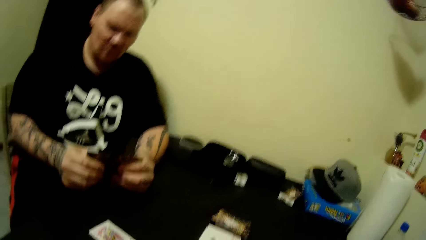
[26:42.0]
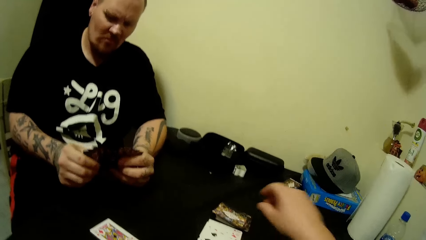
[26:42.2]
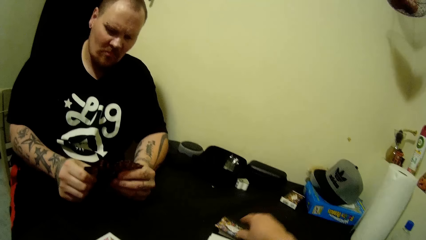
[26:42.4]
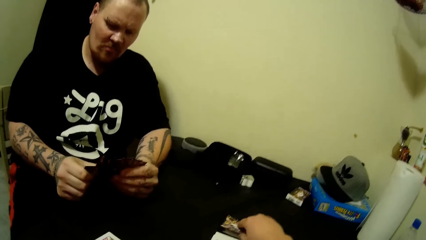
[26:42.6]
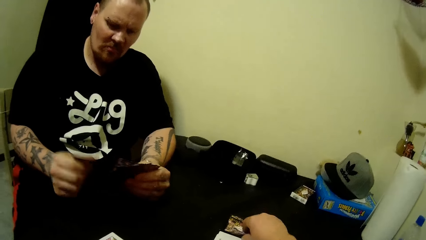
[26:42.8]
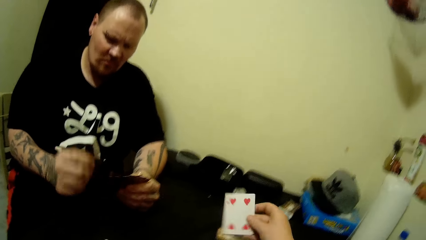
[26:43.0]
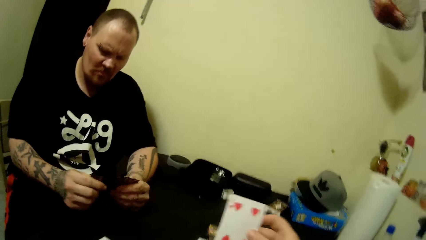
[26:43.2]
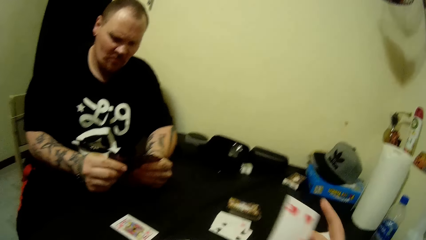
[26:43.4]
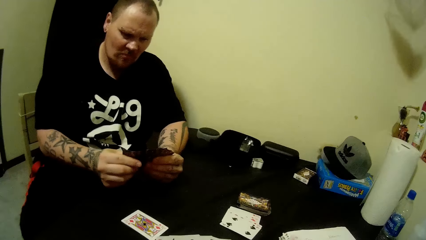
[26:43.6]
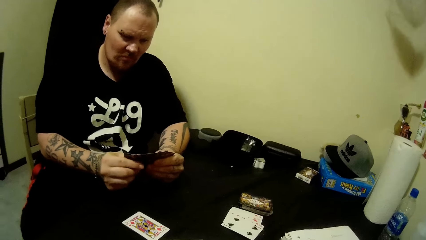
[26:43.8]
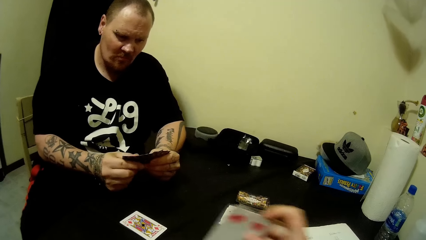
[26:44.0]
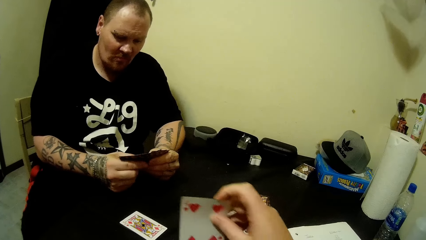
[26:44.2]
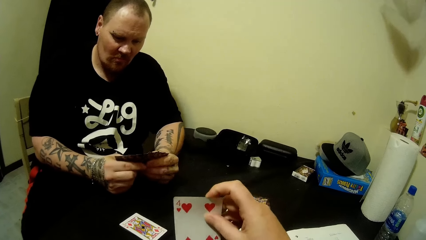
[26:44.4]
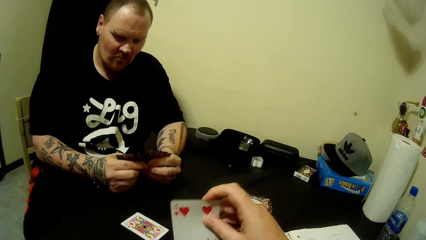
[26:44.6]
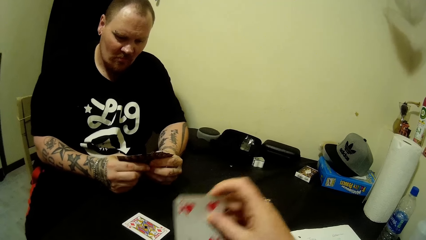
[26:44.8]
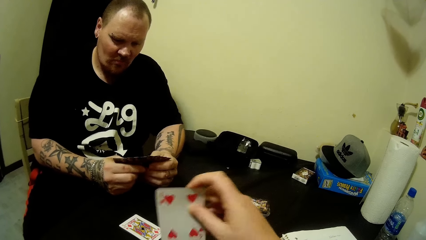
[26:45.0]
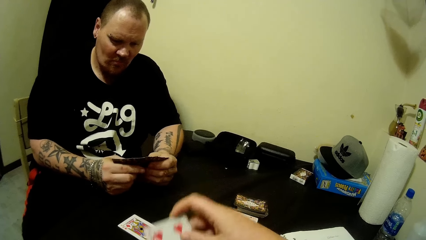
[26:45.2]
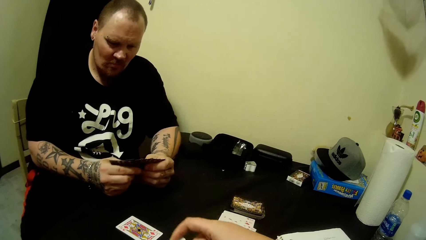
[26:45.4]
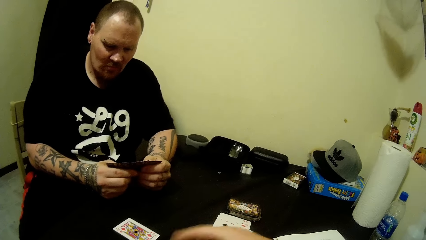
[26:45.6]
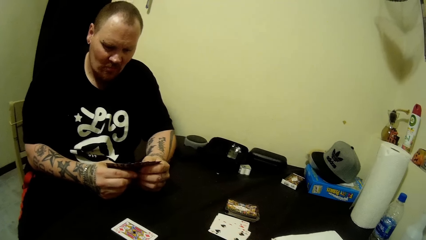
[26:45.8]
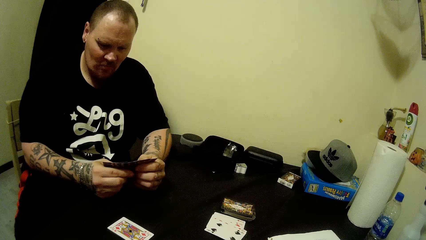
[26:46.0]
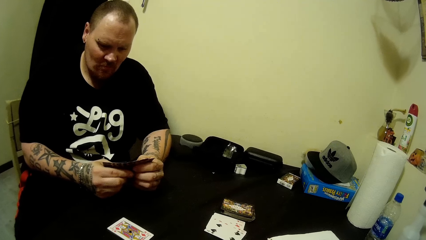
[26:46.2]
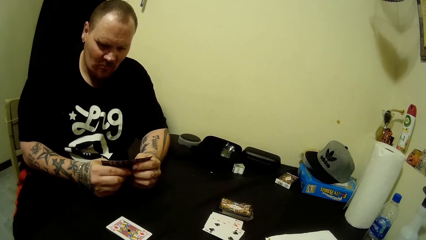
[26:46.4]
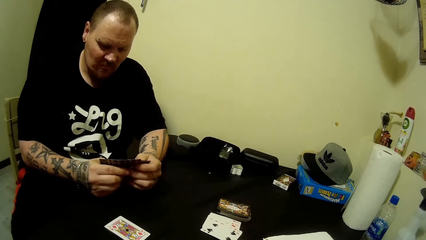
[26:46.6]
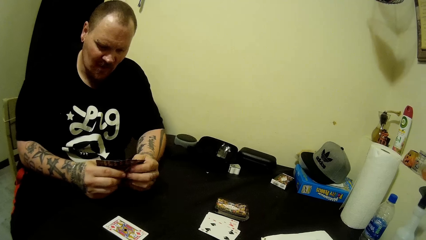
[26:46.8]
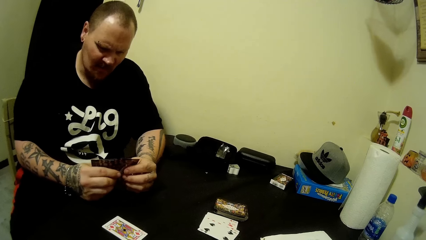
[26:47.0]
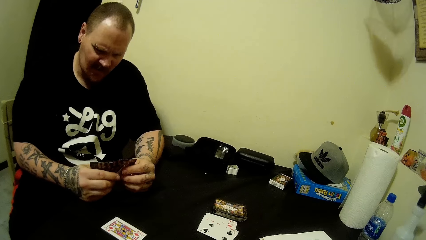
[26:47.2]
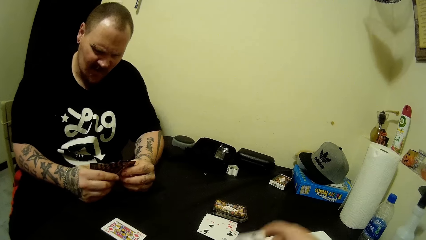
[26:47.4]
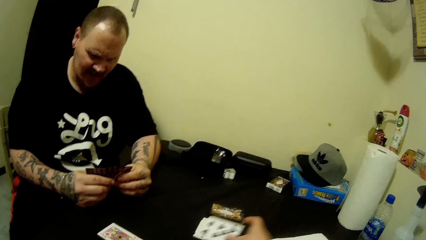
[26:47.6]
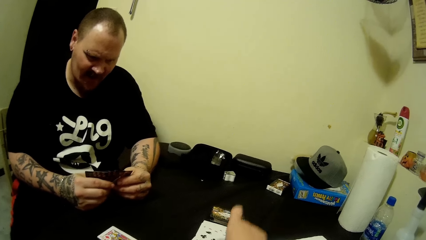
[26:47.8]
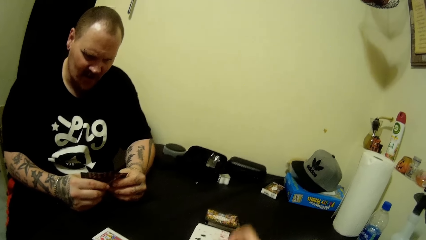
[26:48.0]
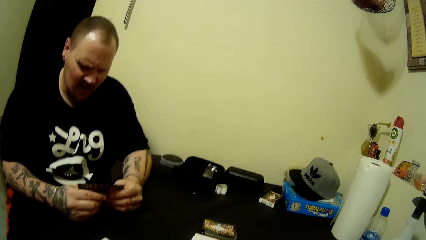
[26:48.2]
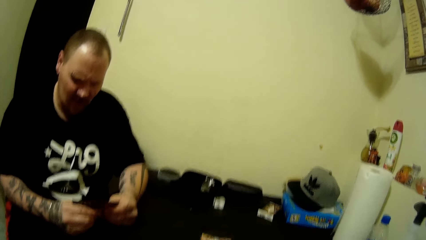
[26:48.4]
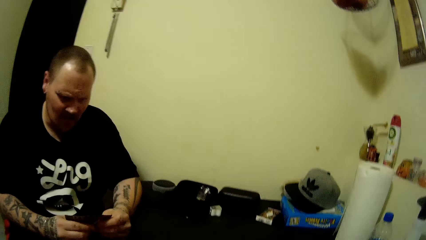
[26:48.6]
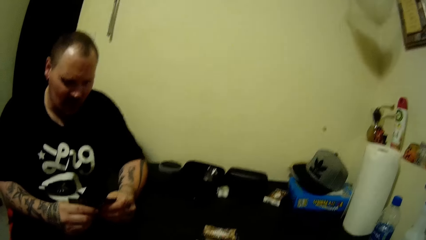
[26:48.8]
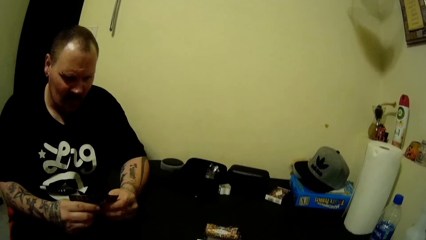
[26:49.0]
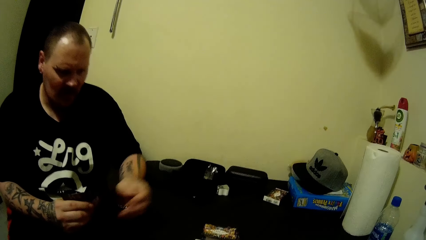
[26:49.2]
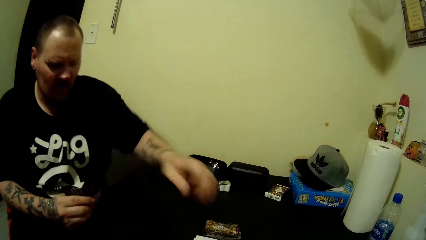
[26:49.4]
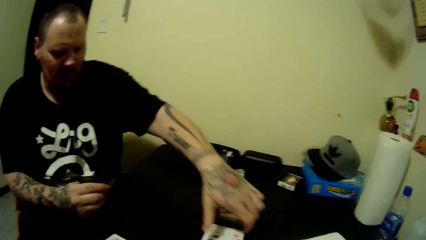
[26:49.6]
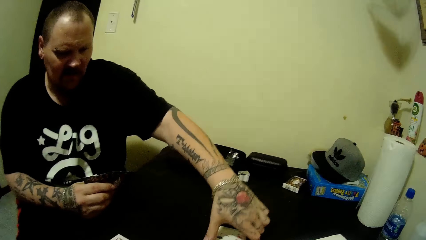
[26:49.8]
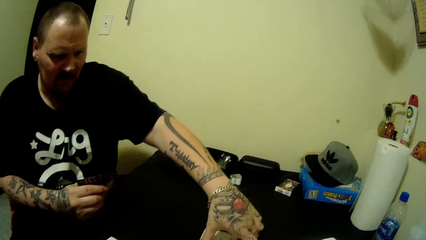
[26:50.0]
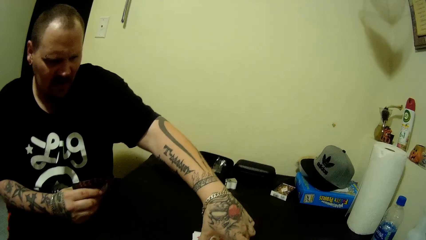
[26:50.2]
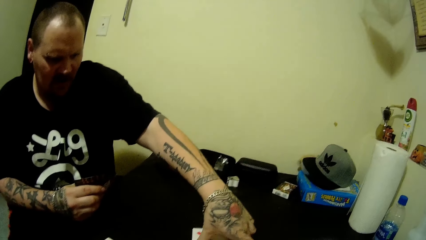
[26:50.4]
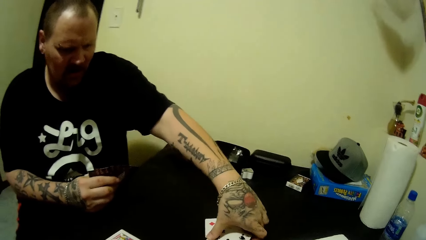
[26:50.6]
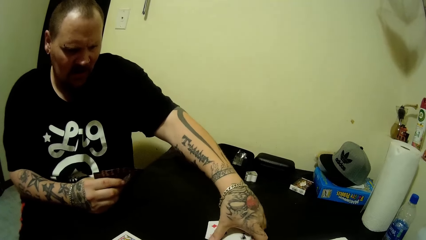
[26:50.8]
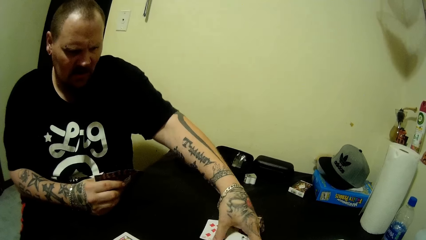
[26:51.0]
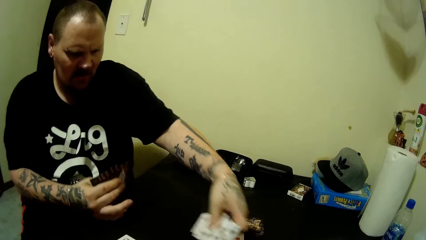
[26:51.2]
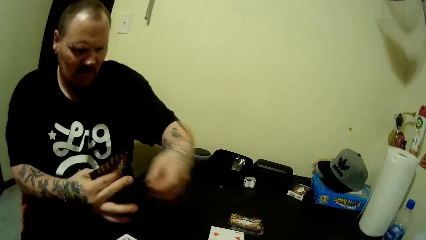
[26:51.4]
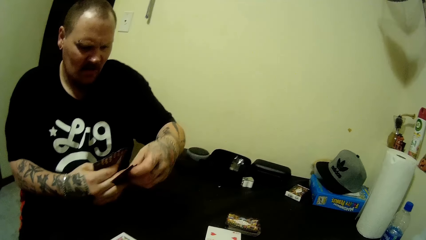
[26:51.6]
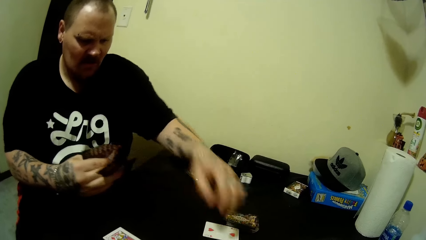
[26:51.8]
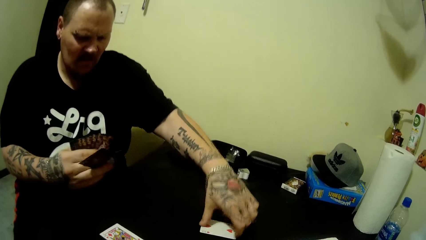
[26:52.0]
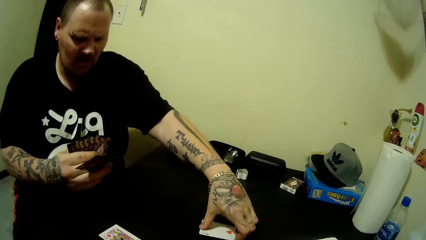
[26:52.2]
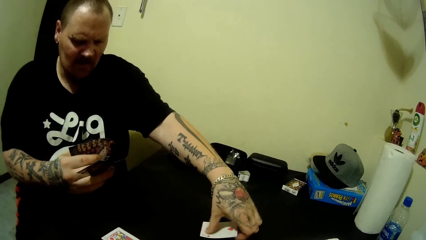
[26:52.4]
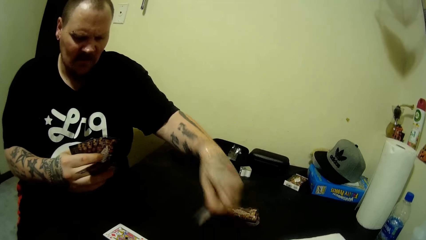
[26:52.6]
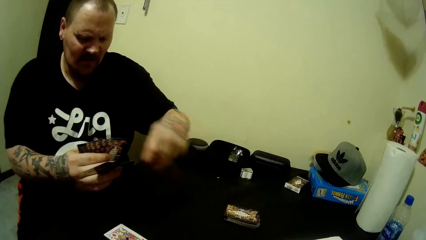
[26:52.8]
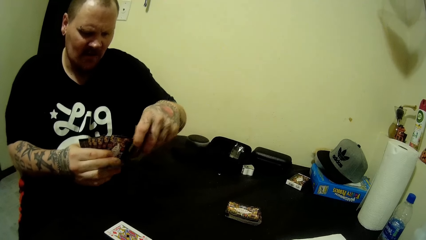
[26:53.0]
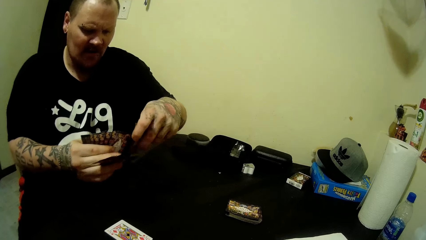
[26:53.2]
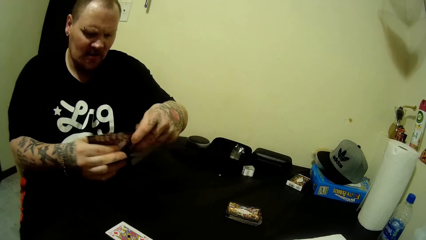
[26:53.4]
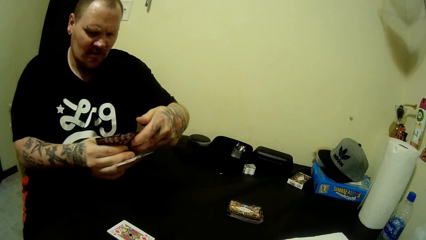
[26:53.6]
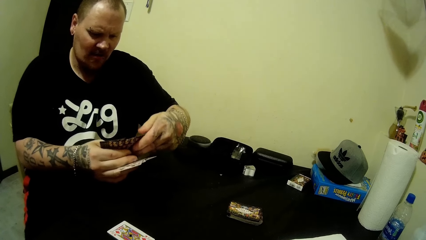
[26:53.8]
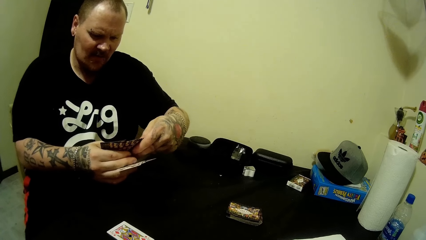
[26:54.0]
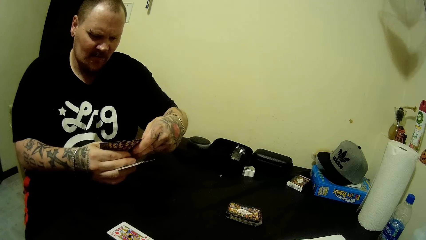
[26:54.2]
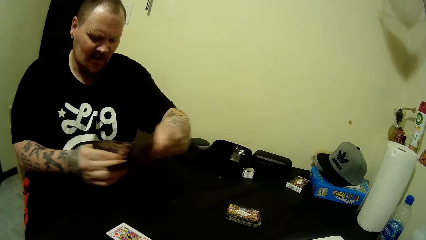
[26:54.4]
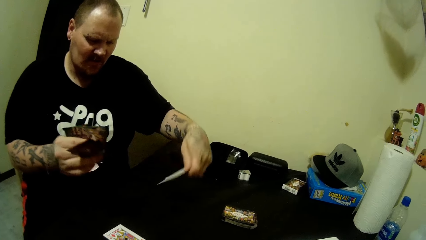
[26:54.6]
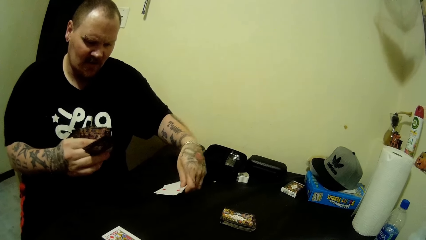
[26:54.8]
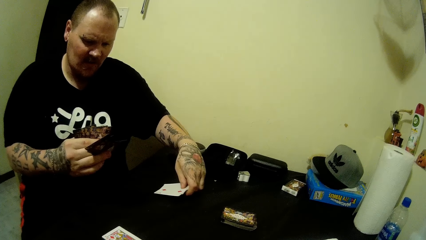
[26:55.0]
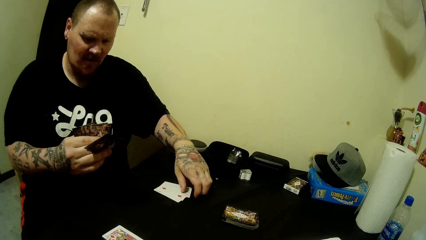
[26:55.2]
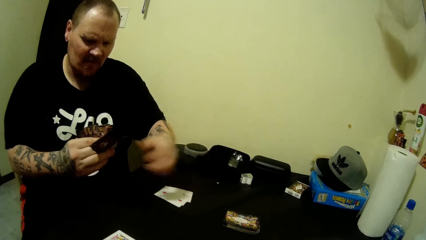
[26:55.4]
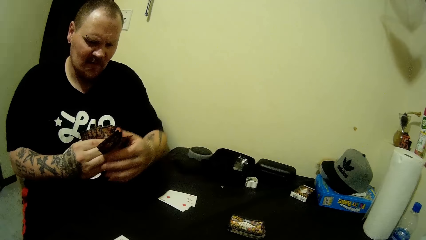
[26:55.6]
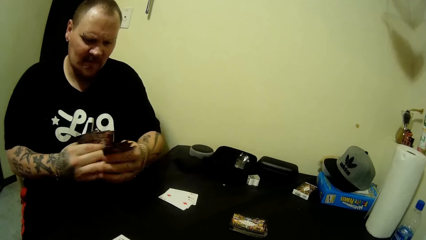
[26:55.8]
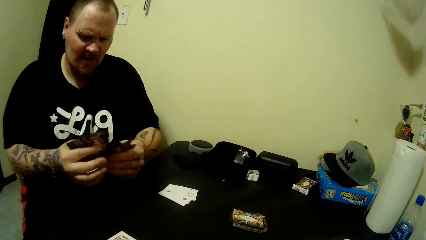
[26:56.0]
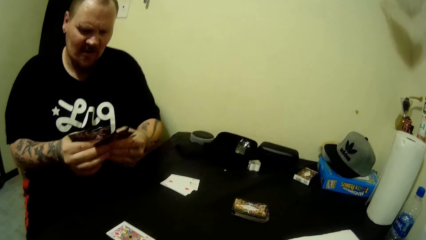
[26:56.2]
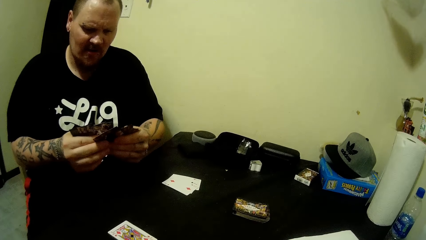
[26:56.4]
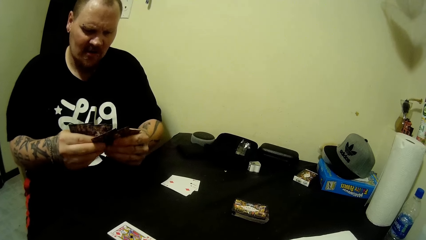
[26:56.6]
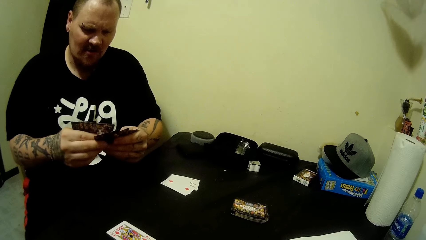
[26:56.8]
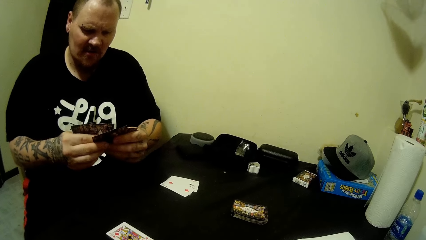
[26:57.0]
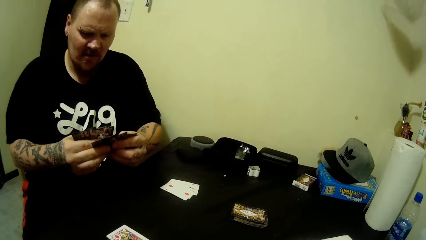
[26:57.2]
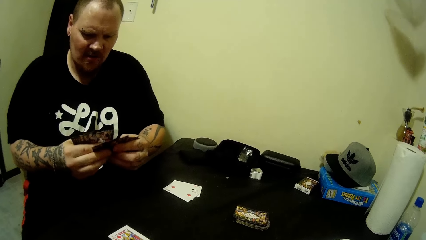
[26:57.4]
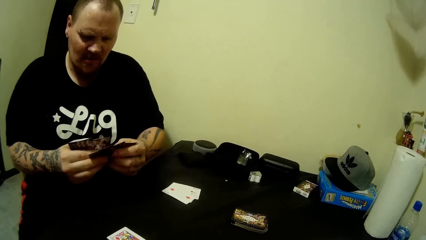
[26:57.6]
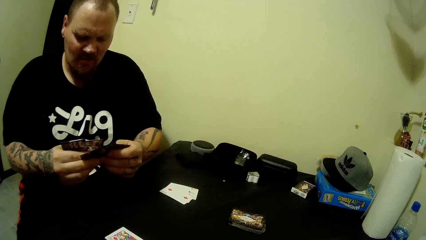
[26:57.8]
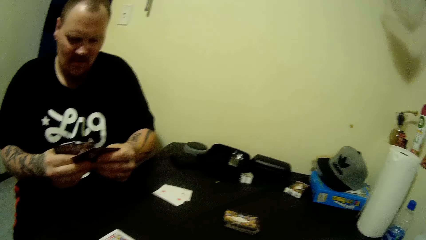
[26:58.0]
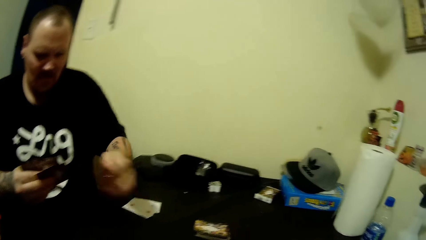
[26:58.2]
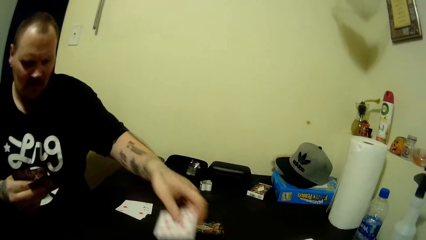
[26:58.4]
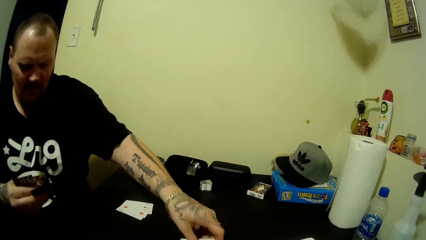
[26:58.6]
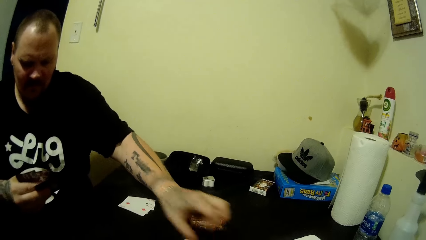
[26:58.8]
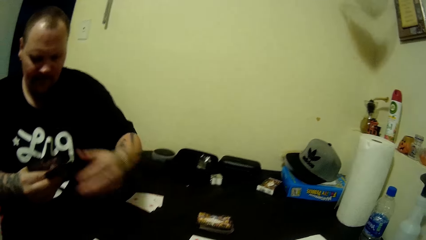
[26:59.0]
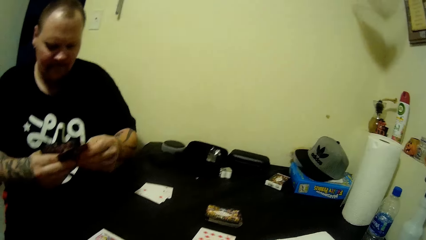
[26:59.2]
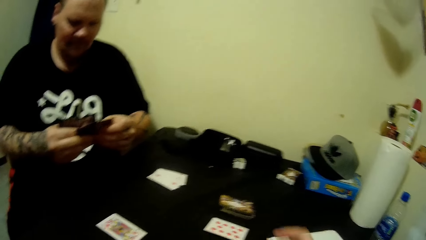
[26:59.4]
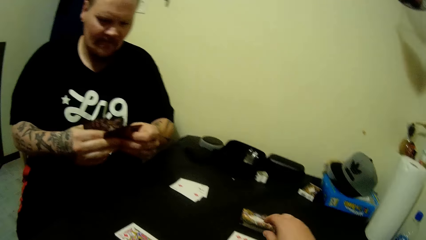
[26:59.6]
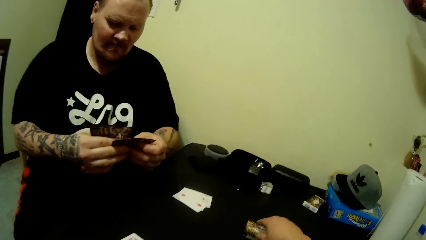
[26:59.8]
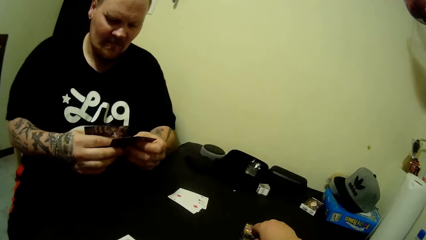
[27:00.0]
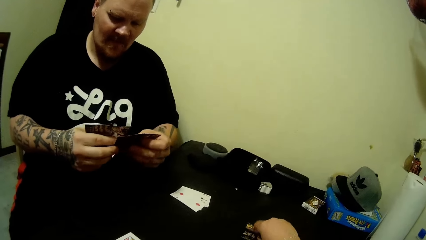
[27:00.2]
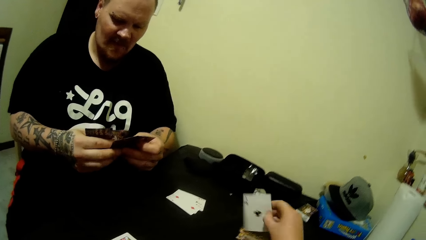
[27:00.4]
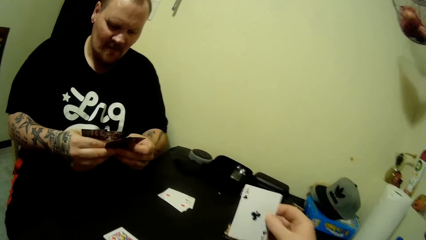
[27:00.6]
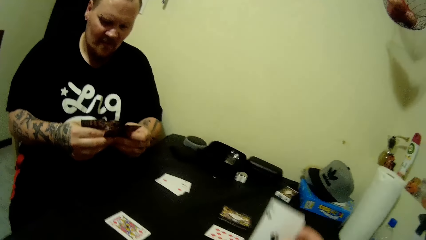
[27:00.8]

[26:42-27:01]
The camera wearer picks a card from the deck of cards on the table with his right hand. He places the card on the table. A man picks a card from the table with his left hand. He passes the card in his left hand to his right hand. He picks a card from the table with his left hand. He passes the card in his left hand to his right hand. He picks cards from his right hand with his left hand. He drops the cards in his left hand on the table. He picks cards from his right hand with his left hand. He drops the cards in his left hand on the table. The camera wearer picks a card from the table.
